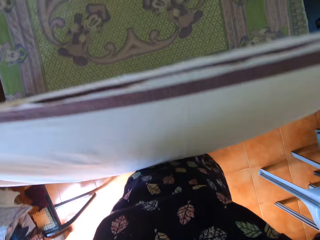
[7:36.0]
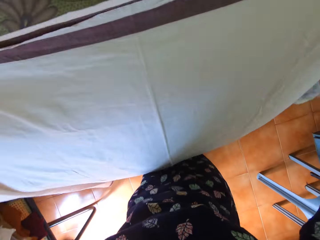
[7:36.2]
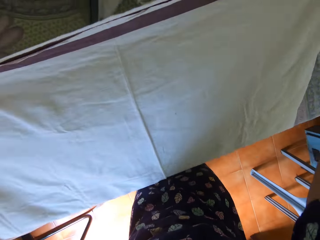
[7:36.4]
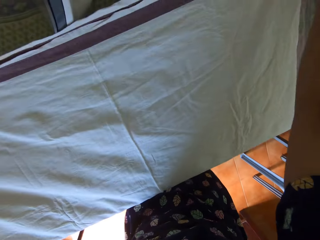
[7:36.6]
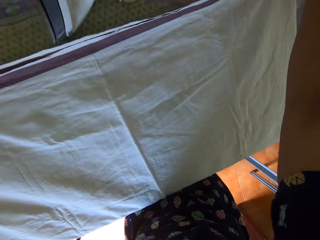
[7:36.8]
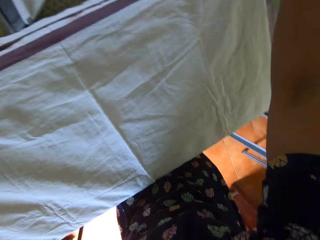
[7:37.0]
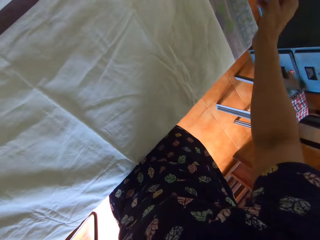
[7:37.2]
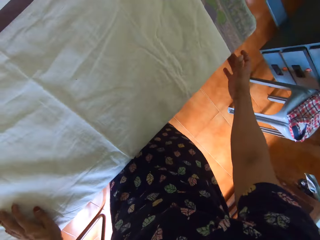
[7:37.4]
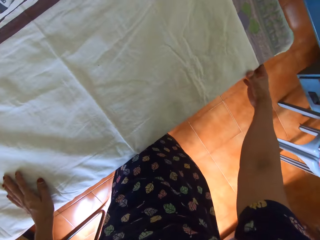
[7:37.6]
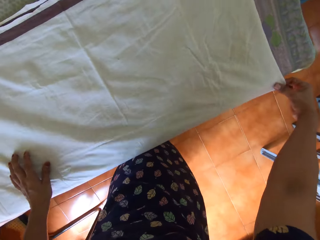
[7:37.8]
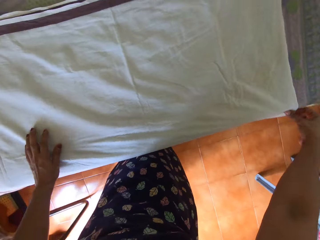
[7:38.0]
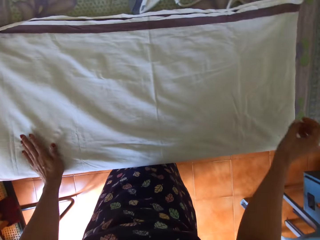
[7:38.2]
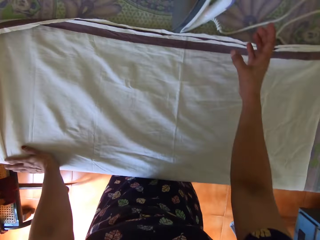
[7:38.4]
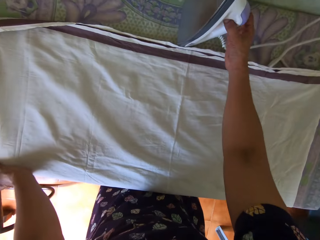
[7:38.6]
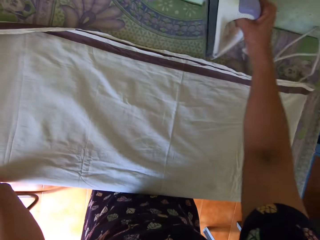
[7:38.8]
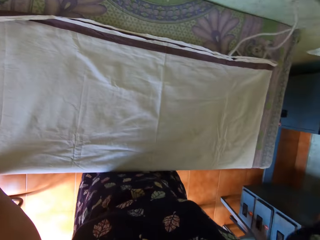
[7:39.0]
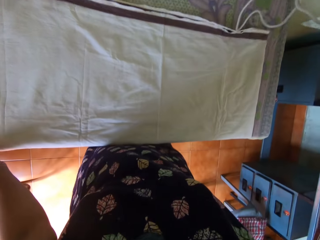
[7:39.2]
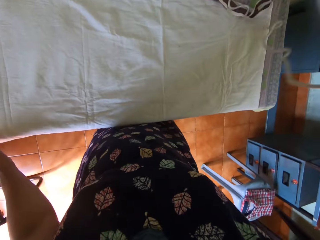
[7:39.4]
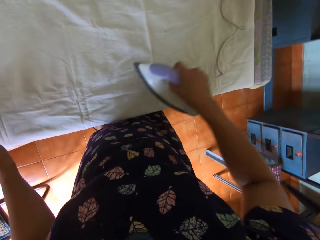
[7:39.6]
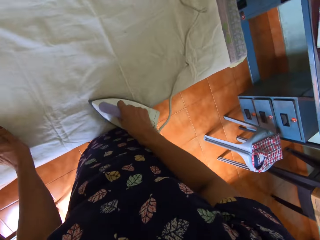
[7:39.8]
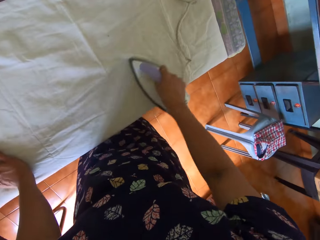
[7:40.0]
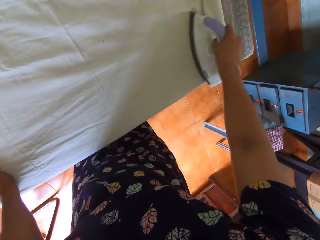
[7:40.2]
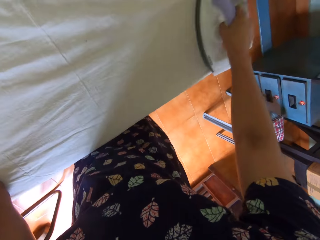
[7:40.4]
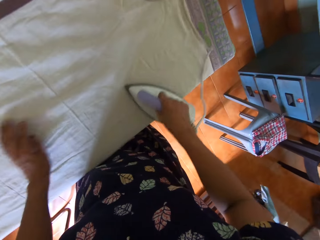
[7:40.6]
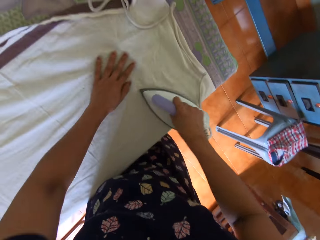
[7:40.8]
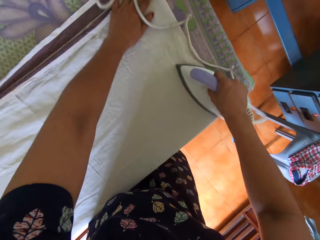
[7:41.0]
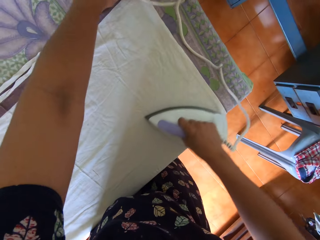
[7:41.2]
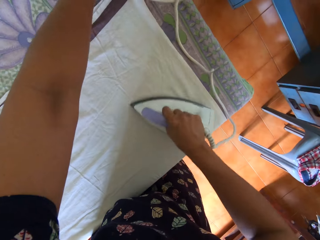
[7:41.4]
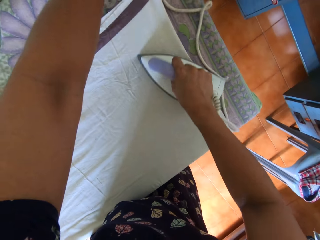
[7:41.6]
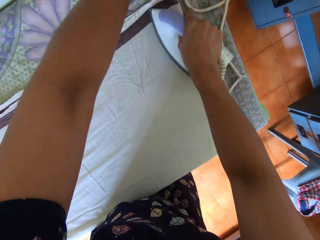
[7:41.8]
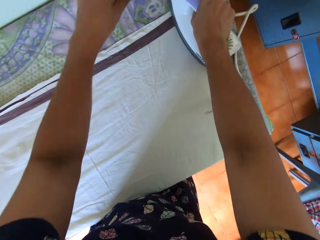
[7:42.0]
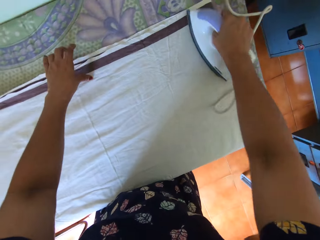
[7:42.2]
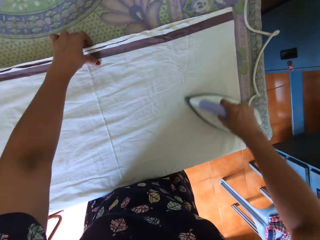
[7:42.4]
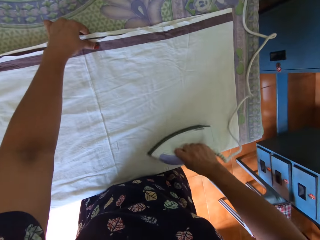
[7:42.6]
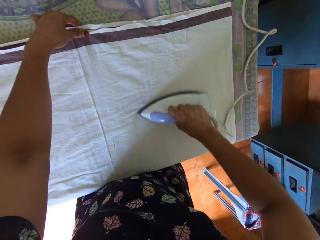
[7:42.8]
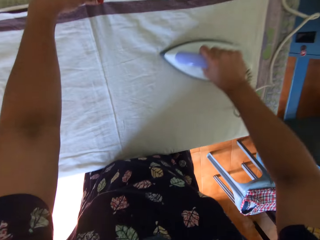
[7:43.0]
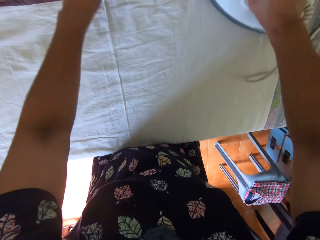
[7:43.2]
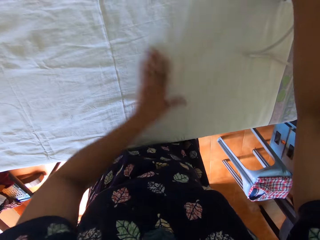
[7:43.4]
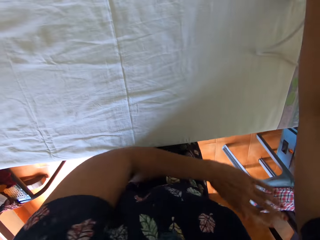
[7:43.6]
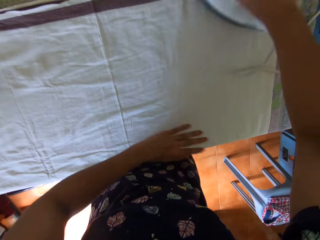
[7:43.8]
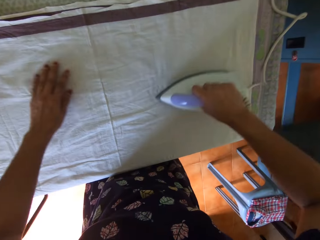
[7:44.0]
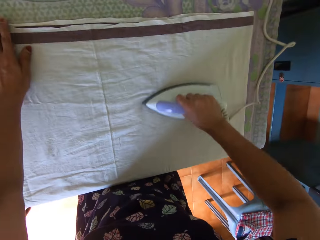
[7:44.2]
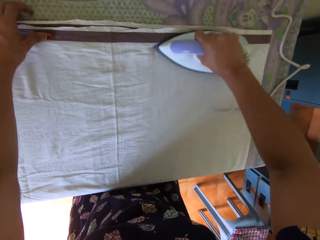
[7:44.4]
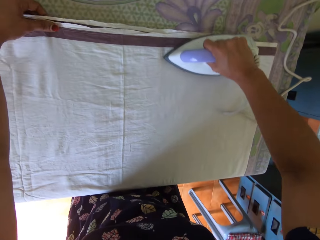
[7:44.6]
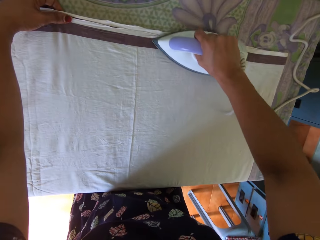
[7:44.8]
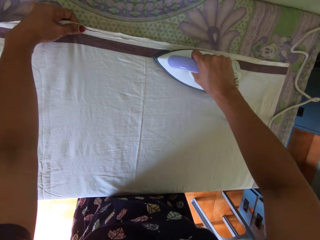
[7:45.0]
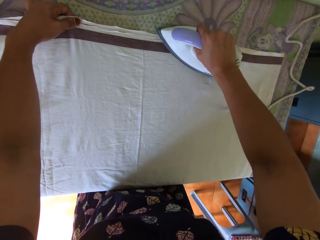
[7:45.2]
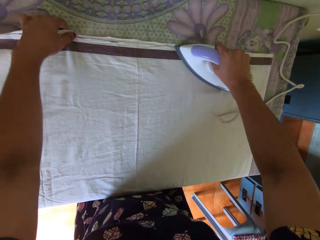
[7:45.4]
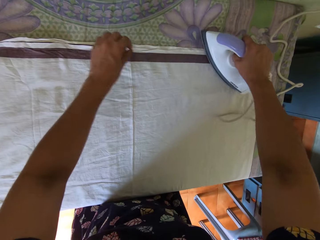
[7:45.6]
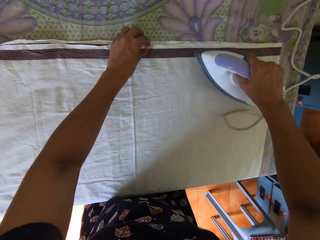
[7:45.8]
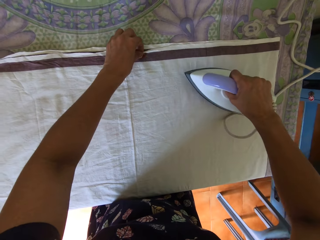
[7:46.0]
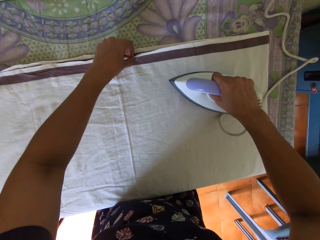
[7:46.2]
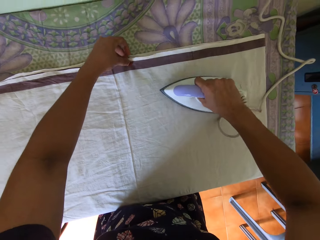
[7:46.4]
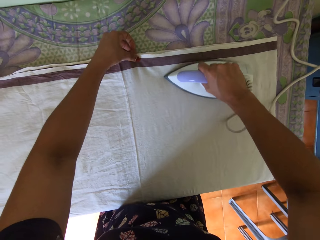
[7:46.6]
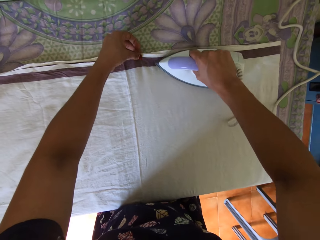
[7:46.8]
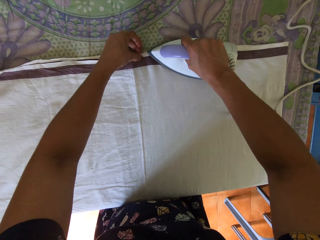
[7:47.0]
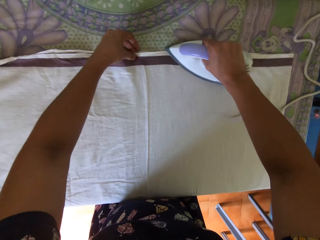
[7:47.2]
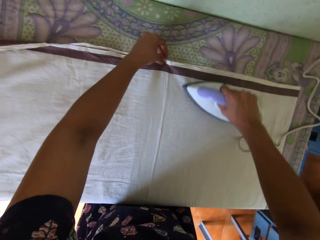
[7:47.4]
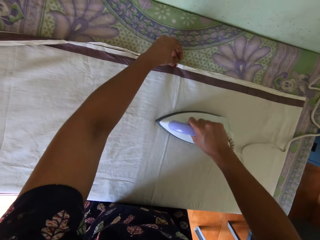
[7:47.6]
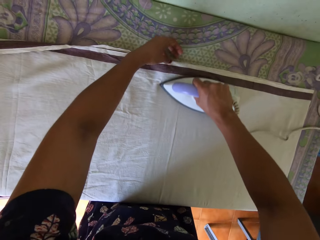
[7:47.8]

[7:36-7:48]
The camera wearer lays the bedsheet on the table with both hands. She adjusts the bedsheet on the table with both hands. She picks up the iron from the table with her right hand. She irons the bedsheet on the table with the iron in her right hand. She adjusts the bedsheet on the table with both hands.

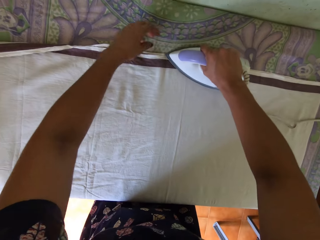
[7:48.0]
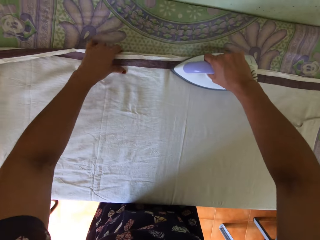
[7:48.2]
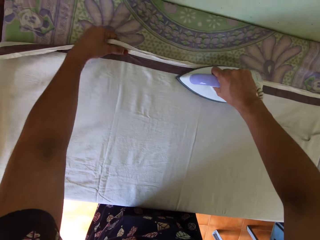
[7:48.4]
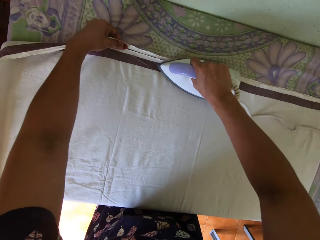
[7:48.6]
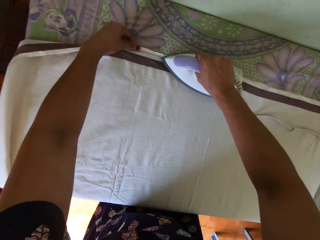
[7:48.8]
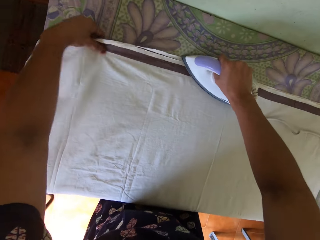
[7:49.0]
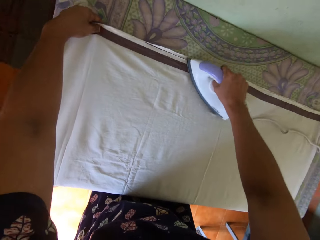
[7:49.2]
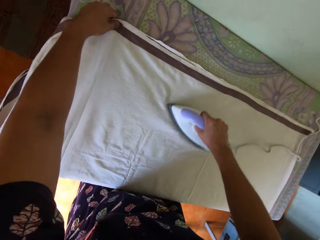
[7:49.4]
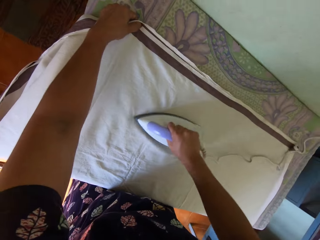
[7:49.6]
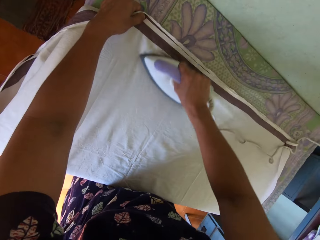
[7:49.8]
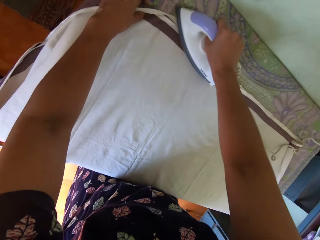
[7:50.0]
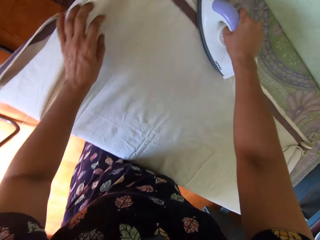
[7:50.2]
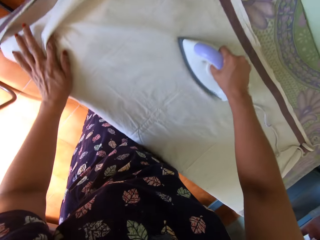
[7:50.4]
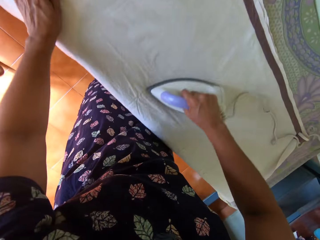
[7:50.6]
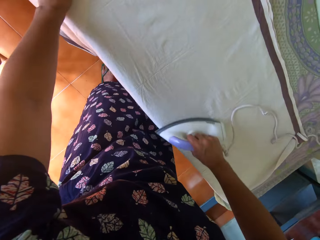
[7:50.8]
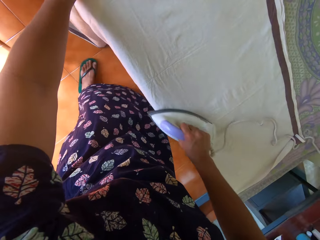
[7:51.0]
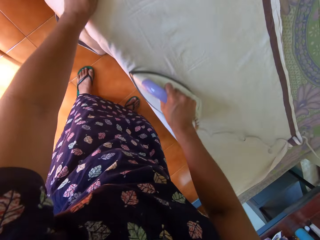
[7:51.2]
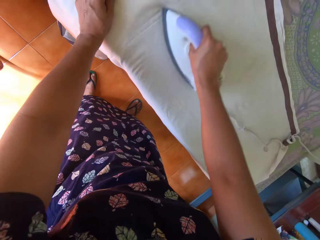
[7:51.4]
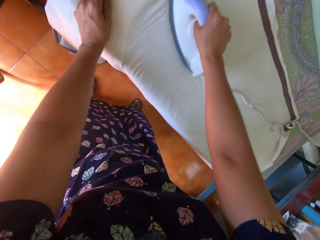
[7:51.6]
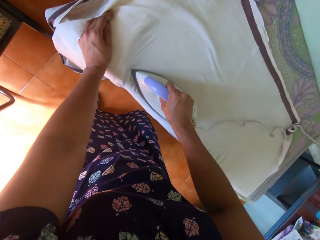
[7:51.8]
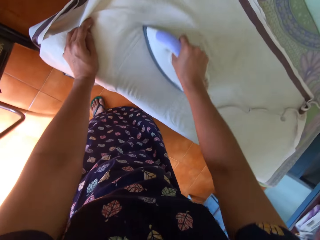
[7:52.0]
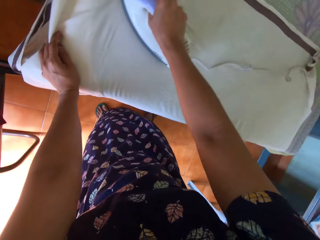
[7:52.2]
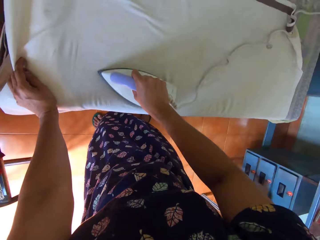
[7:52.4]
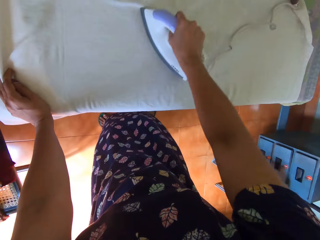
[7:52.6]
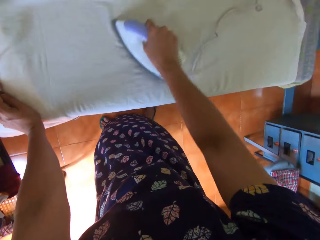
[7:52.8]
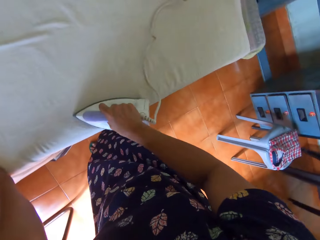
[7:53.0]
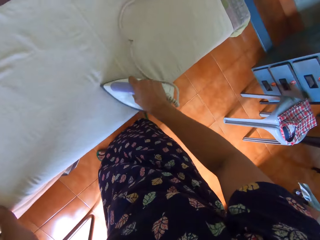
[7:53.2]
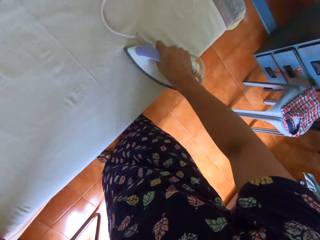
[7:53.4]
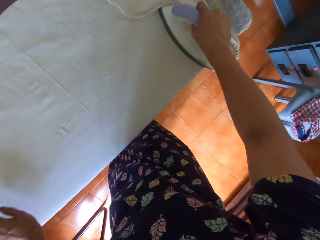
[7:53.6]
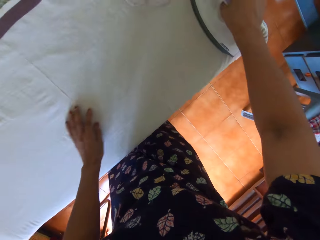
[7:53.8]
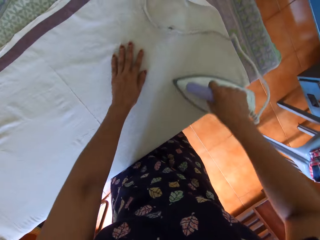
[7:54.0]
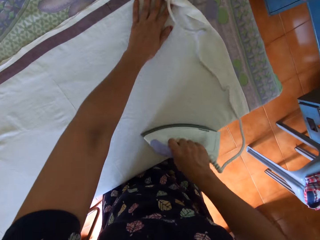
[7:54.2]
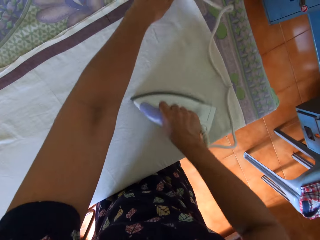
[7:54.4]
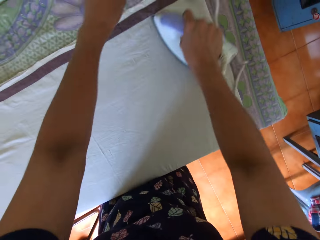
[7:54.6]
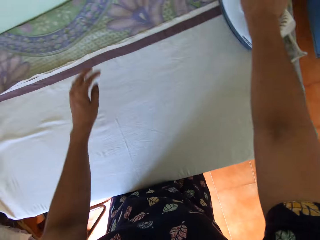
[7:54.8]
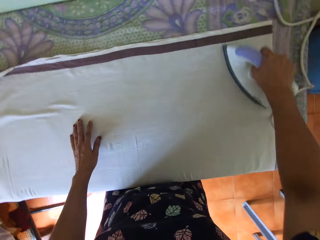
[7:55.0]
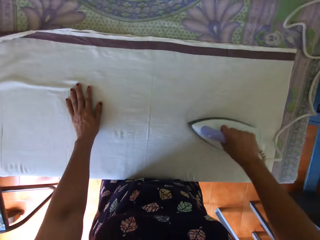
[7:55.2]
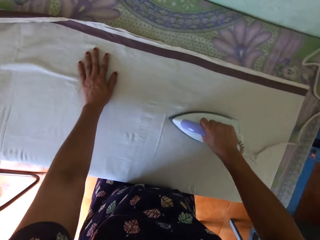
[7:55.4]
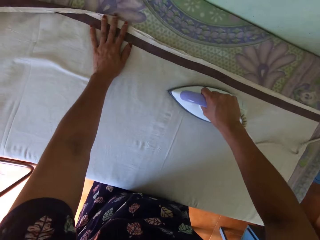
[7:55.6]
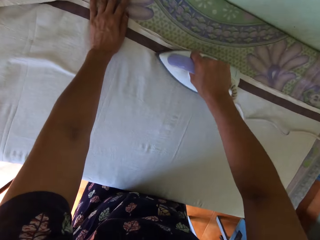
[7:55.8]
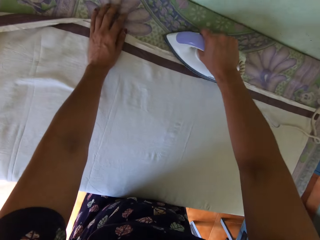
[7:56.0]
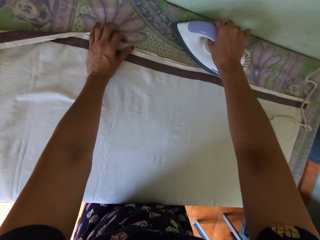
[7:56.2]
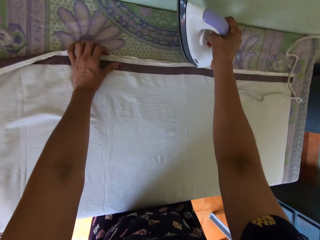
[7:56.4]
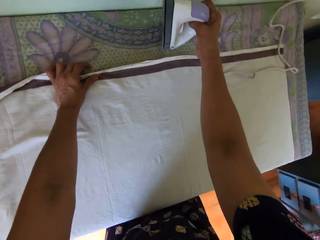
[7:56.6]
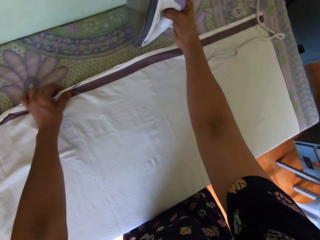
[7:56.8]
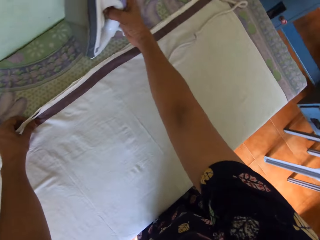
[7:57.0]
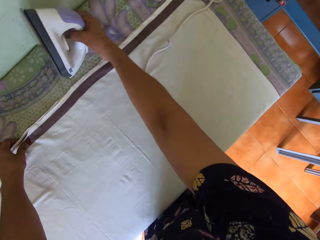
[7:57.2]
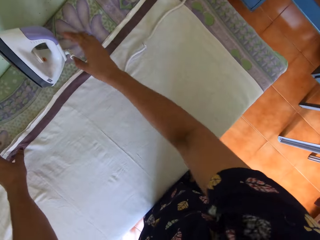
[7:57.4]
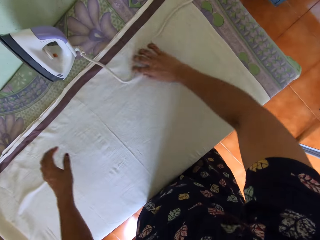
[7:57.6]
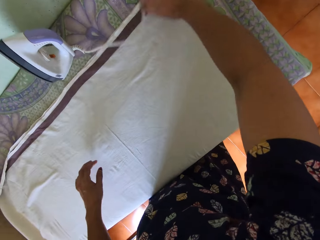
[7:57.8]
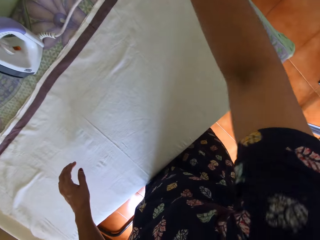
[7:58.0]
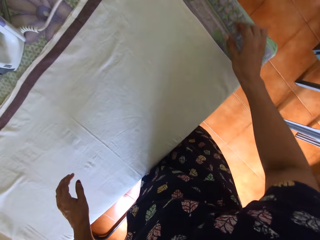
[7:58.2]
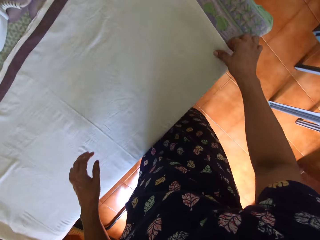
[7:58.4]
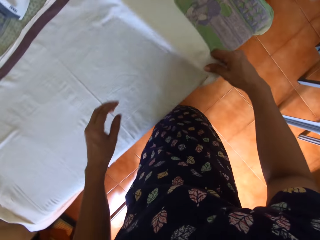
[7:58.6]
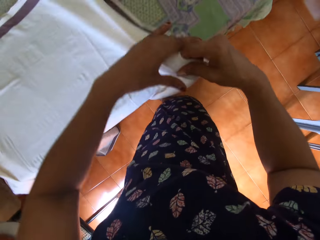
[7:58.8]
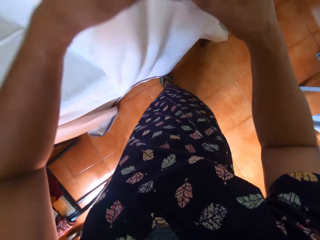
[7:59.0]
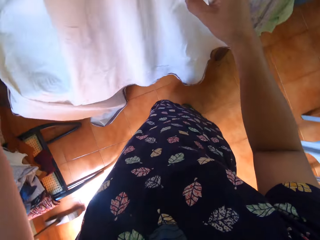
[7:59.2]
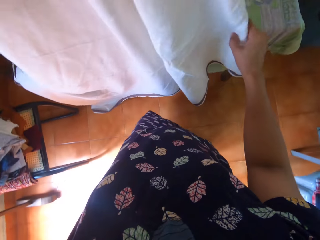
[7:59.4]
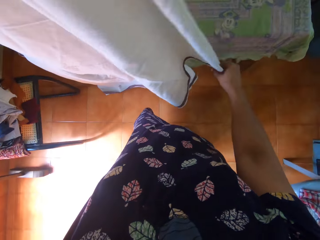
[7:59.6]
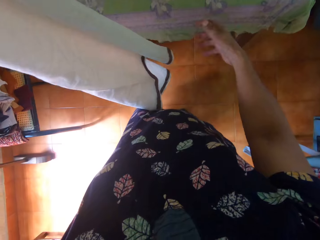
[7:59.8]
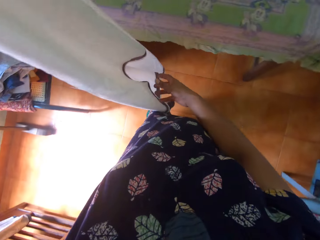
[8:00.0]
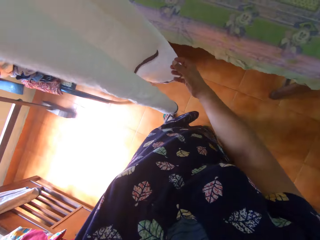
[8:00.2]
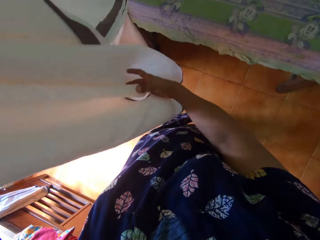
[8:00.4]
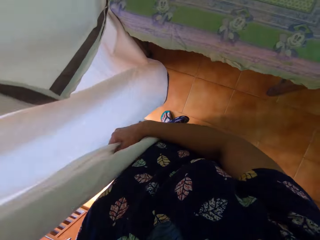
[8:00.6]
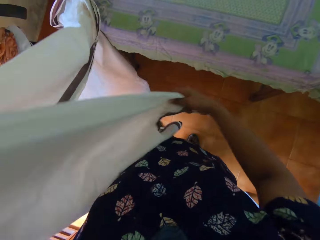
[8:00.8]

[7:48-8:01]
The camera wearer drops the iron on the table. They move the cord of the iron from the bedsheet on the table. They straighten the cloth. They lift the bedsheet with both hands from the table.
